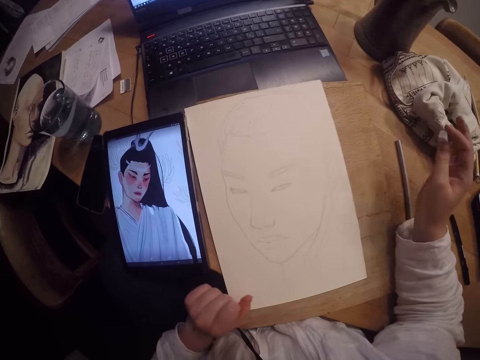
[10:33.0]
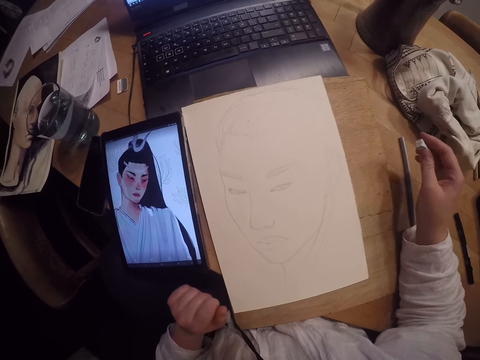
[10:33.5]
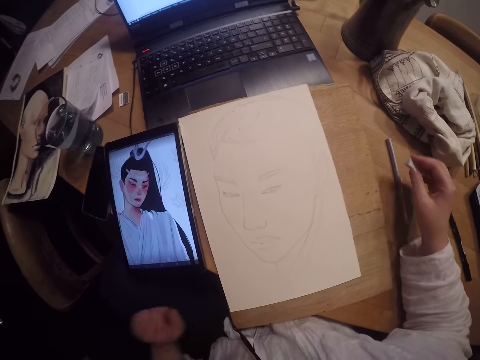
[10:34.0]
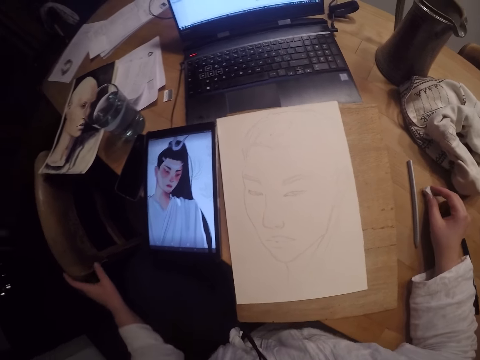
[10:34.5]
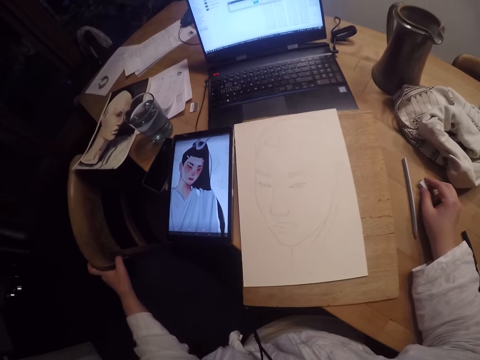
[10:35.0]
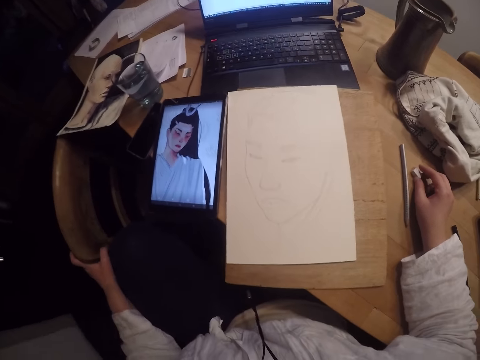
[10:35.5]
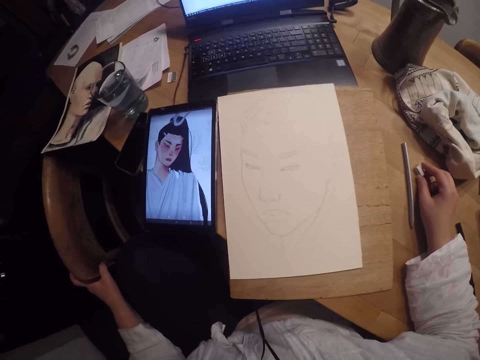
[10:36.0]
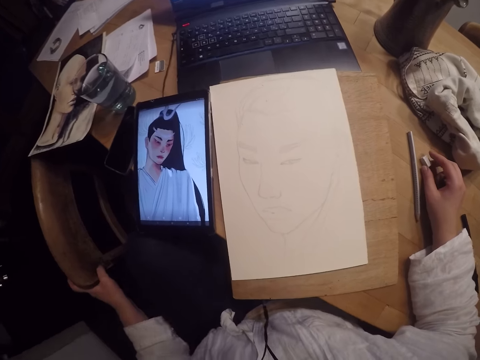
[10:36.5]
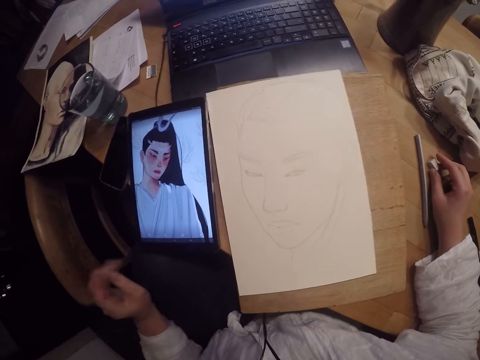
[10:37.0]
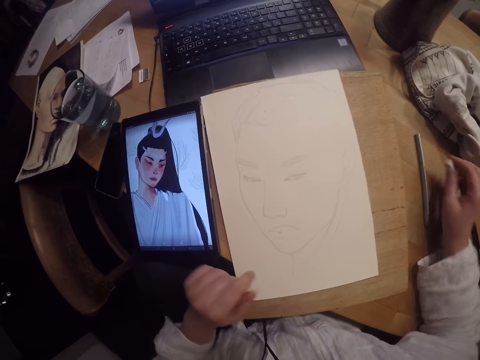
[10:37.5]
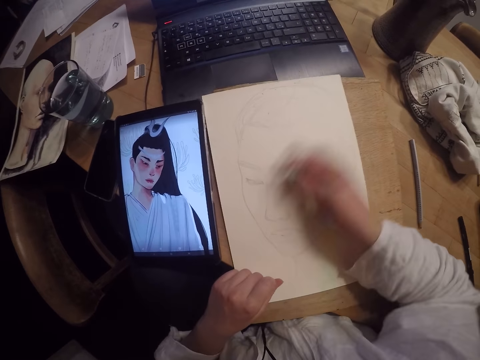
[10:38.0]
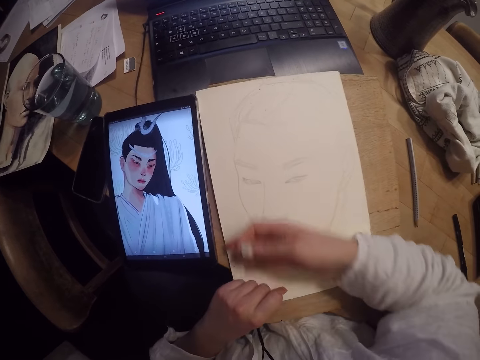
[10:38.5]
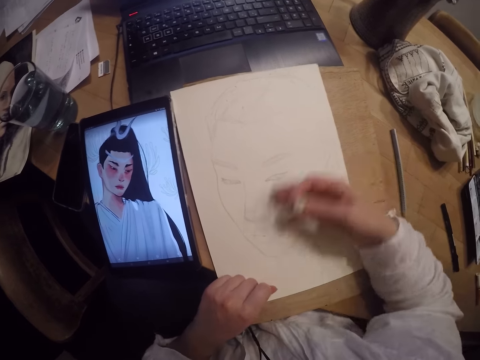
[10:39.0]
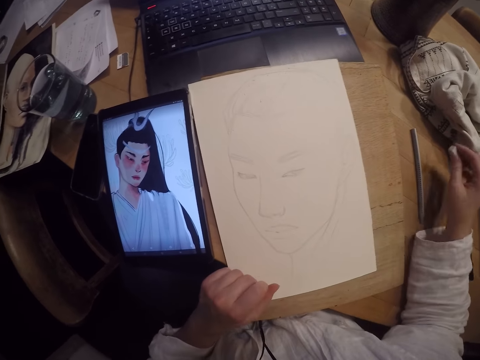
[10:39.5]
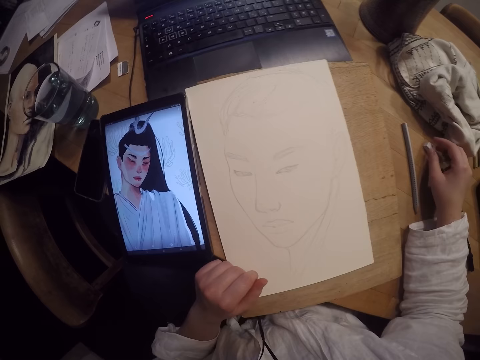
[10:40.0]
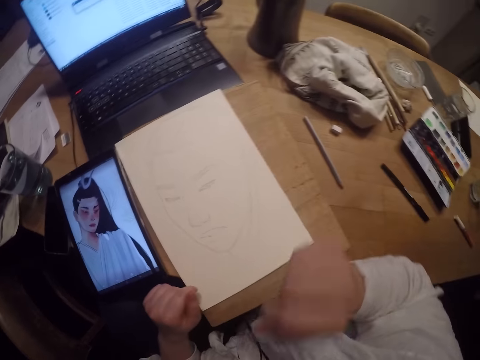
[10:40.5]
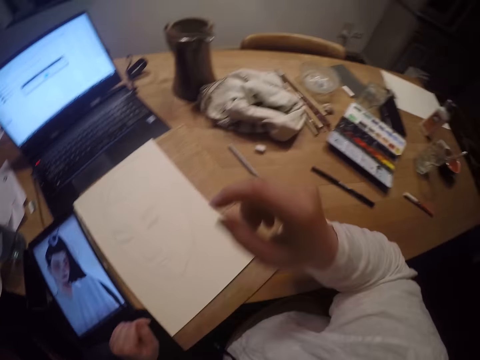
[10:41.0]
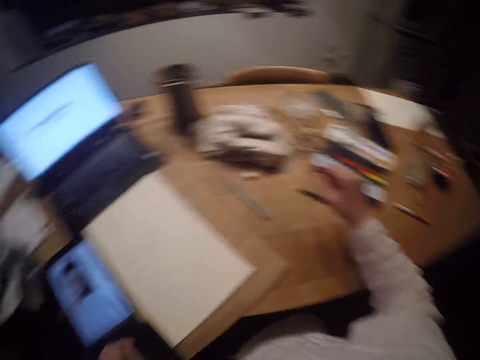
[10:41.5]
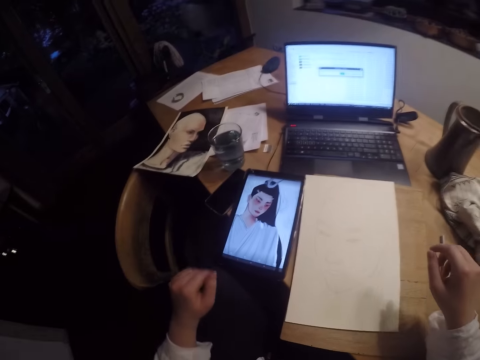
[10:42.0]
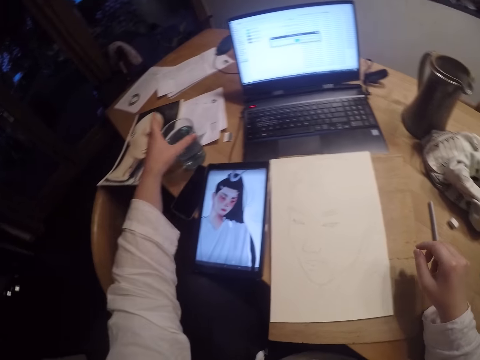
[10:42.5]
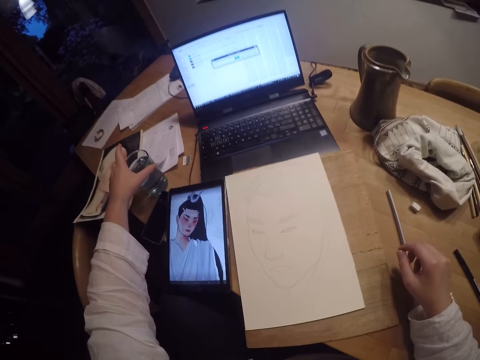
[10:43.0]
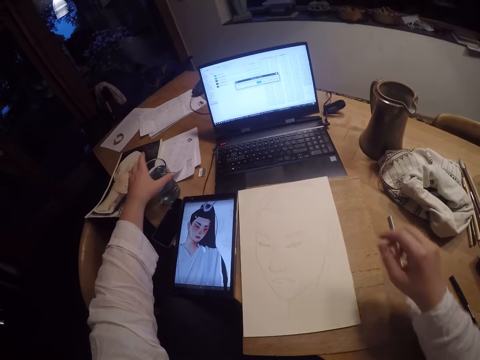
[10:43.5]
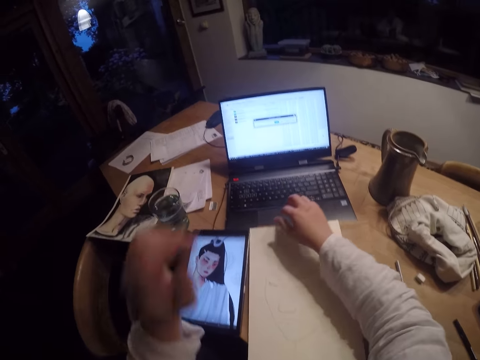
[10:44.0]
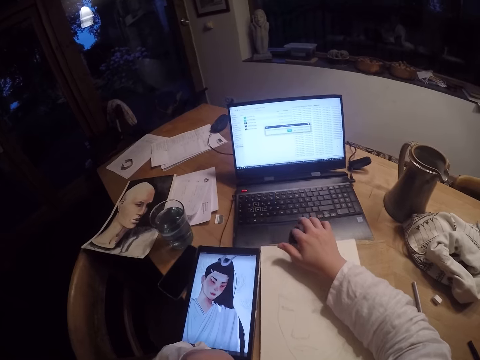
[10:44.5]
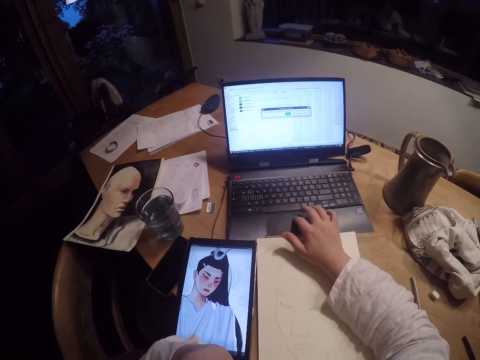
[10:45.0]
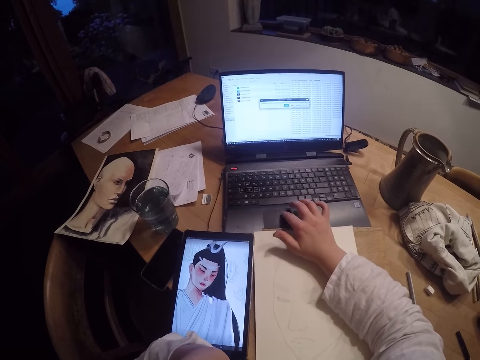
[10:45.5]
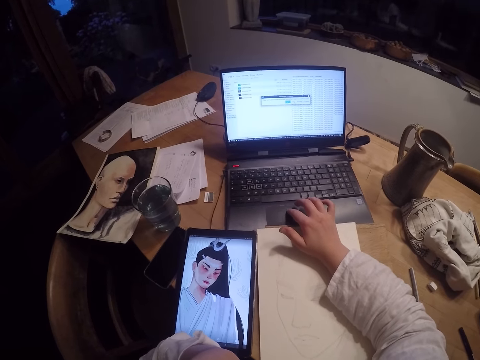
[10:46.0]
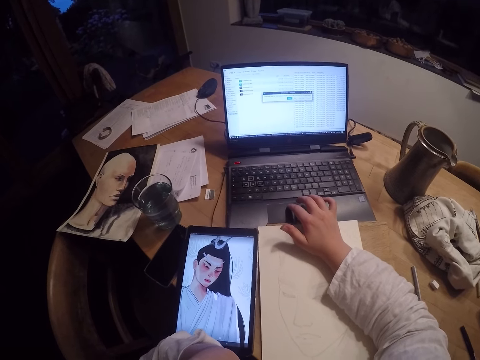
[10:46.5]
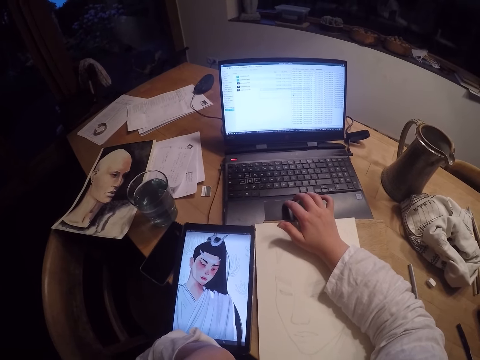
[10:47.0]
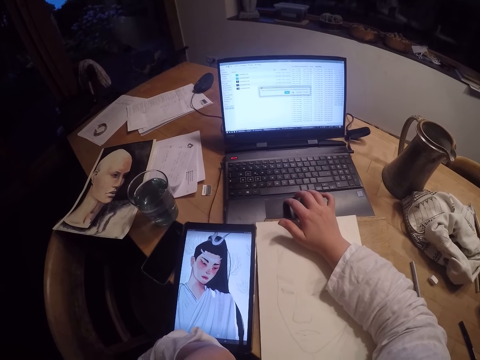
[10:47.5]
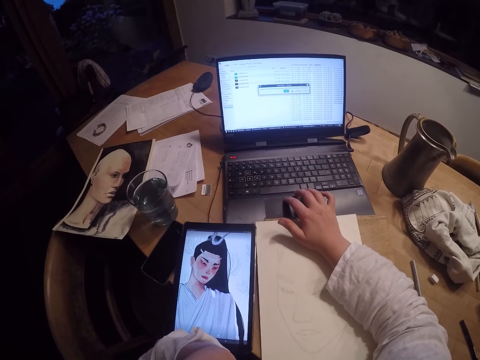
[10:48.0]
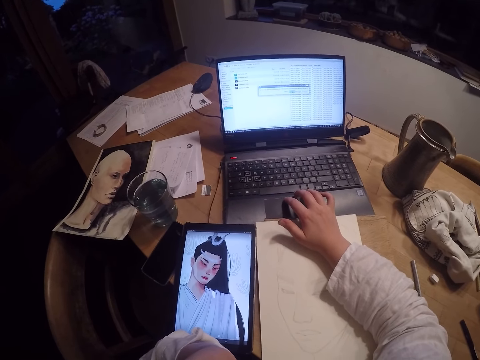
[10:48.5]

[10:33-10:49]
The camera wearer pulls a chair close to her with her left hand. She places the eraser on the table. She picks up the eraser and wipes the paper. She drops the eraser on the table. She scratches her nose with her right hand. She moves a glass cup with water on the table slightly. She touches the glass cup. She operates a laptop with her right hand.

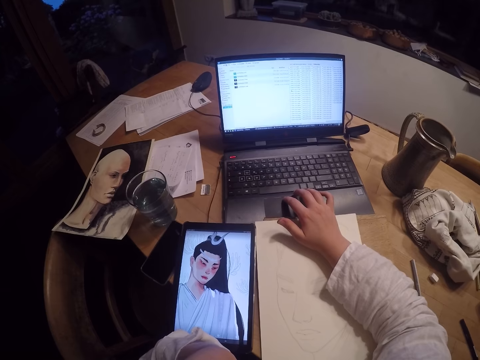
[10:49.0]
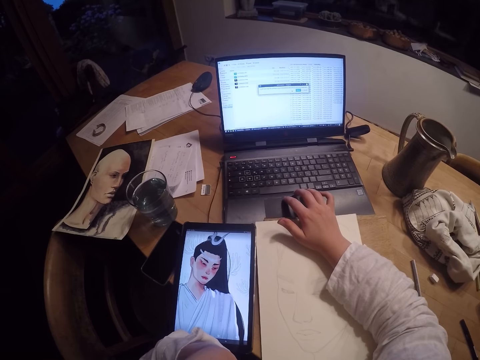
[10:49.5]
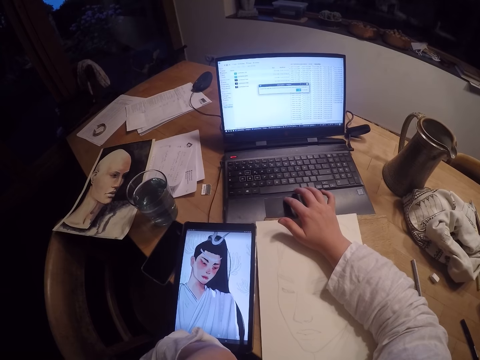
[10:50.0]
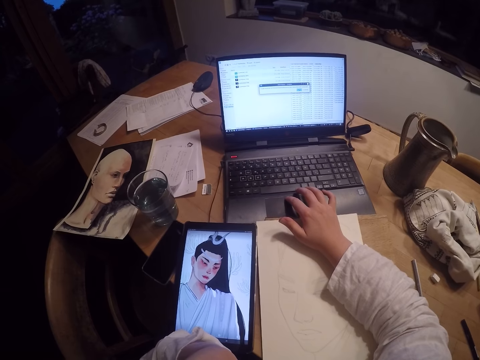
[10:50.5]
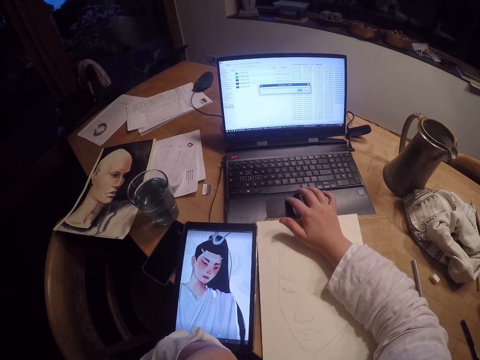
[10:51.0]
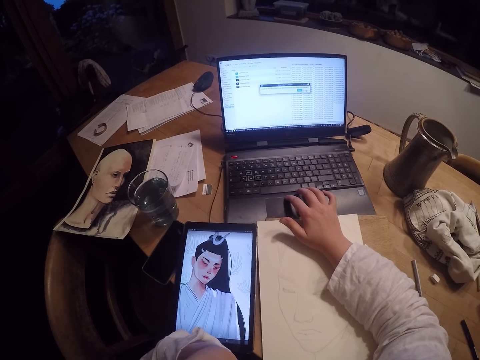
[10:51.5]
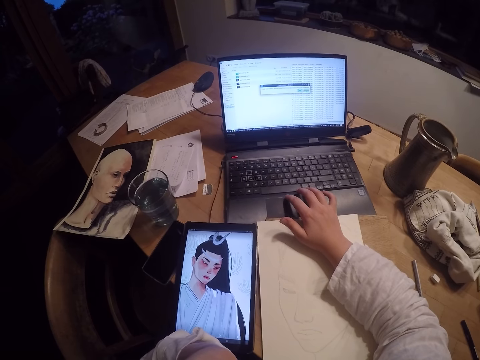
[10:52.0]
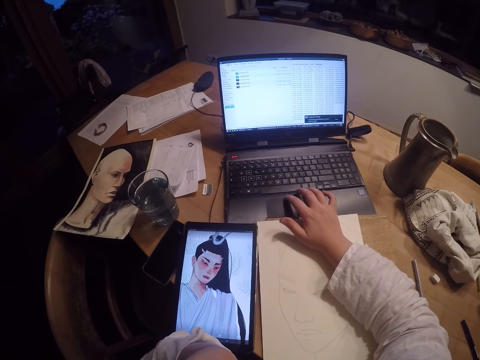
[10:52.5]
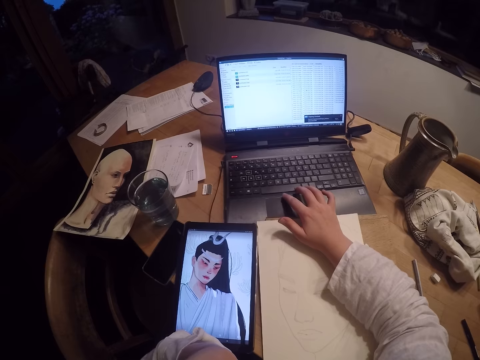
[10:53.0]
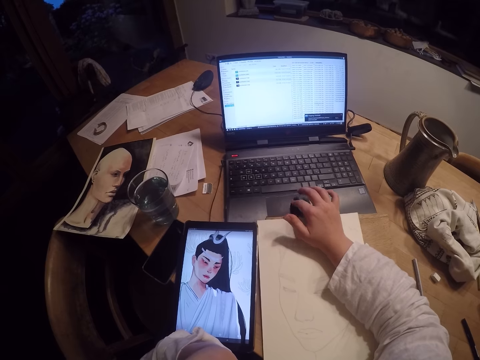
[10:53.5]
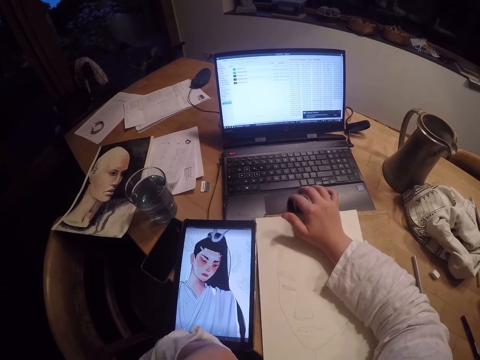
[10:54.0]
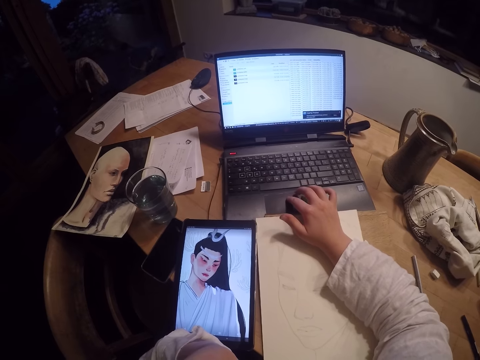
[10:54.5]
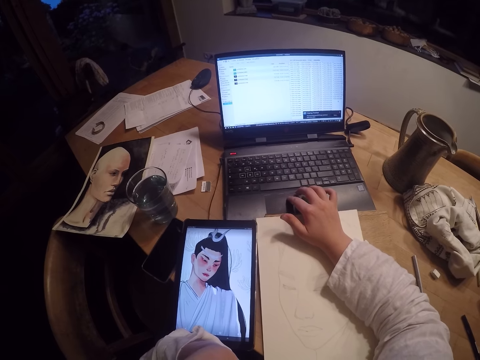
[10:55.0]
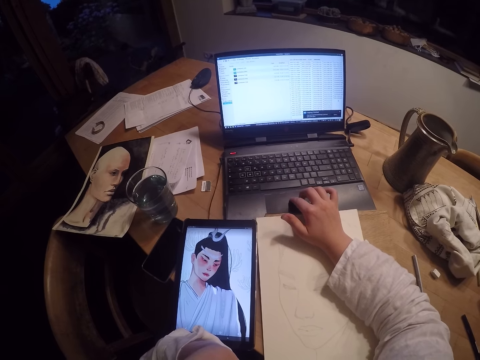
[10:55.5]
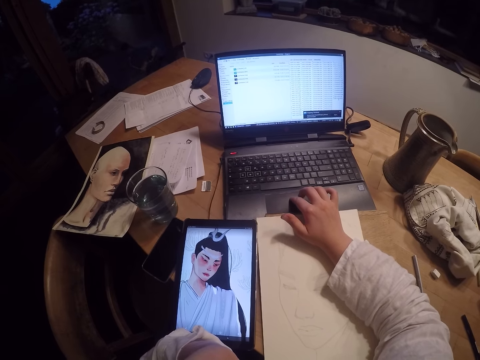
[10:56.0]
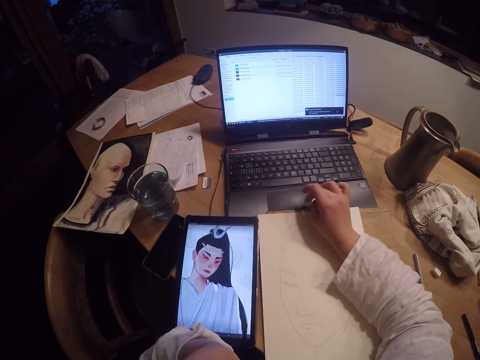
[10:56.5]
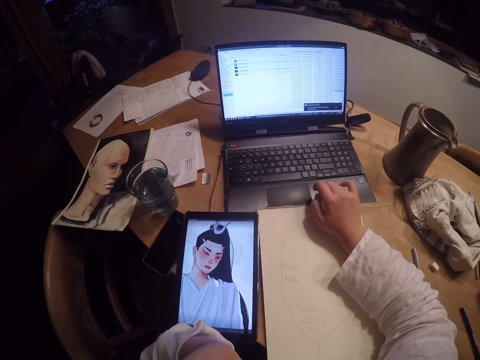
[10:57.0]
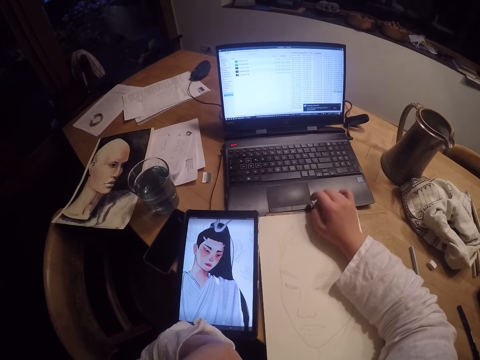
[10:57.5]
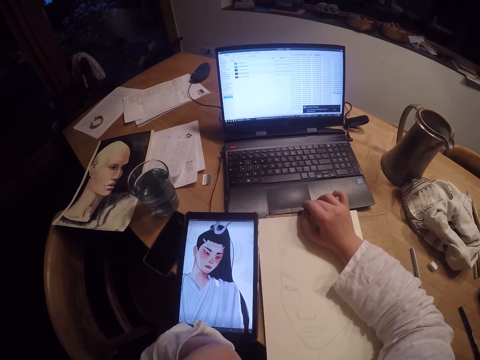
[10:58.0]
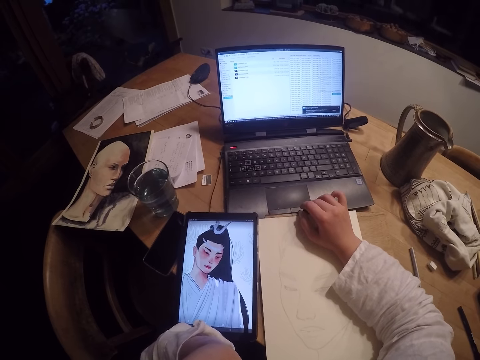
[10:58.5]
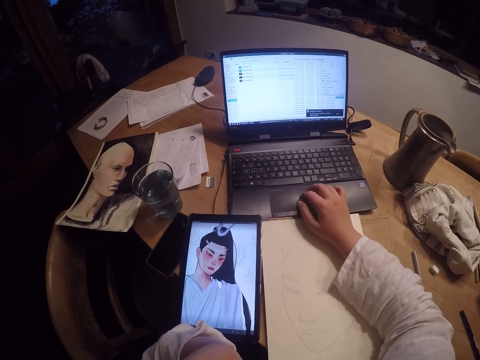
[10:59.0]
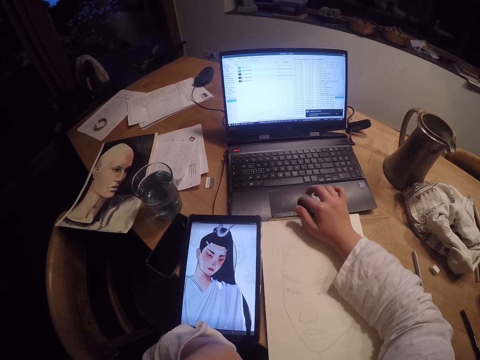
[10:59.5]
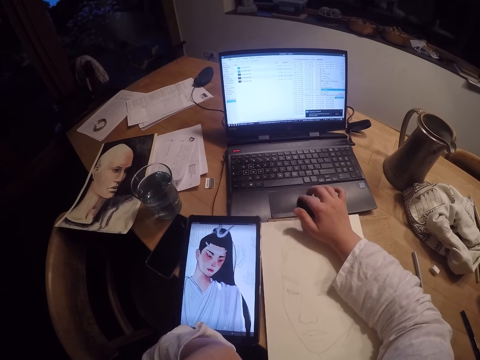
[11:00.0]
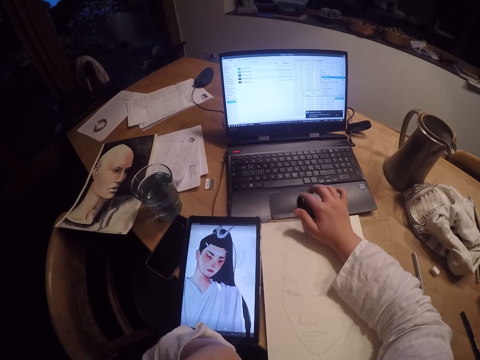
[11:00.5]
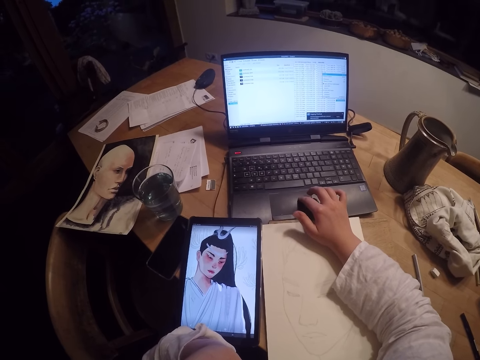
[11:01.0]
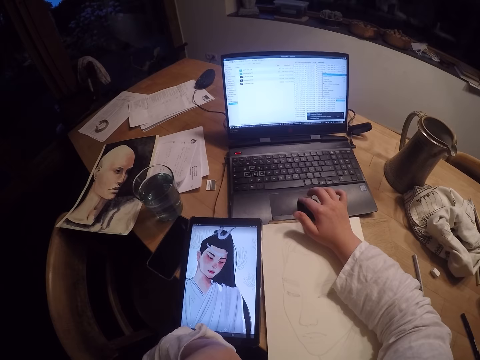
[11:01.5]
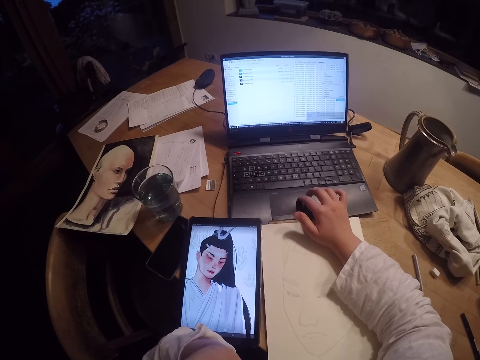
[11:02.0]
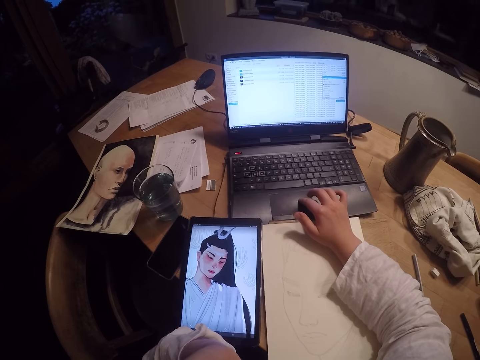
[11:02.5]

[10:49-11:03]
The camera wearer moves the board. They operate the laptop.
